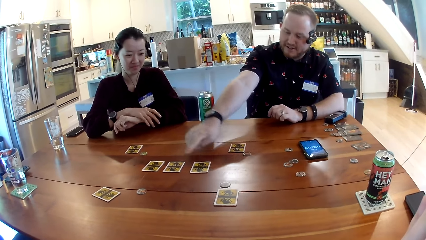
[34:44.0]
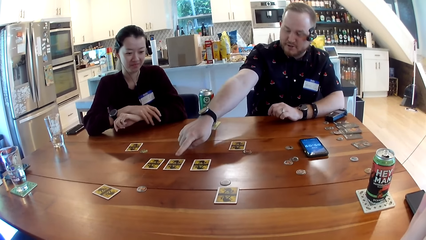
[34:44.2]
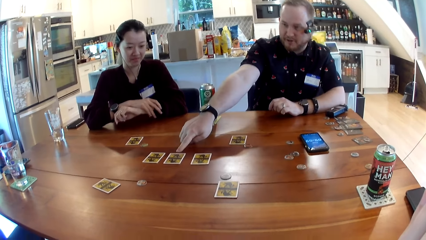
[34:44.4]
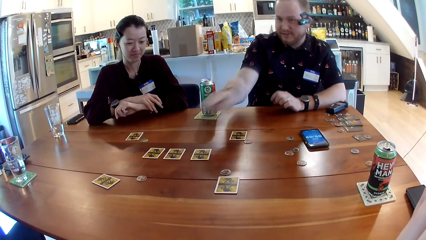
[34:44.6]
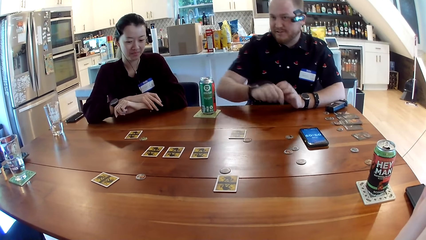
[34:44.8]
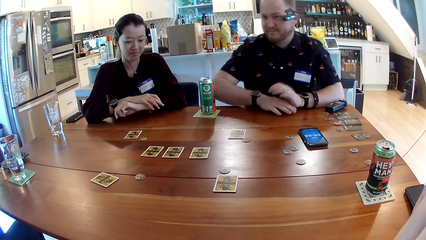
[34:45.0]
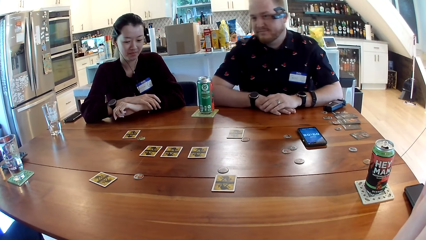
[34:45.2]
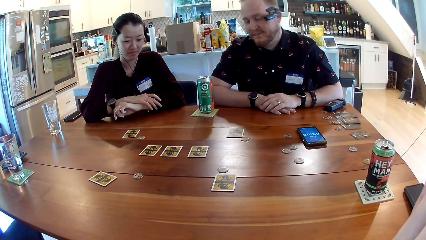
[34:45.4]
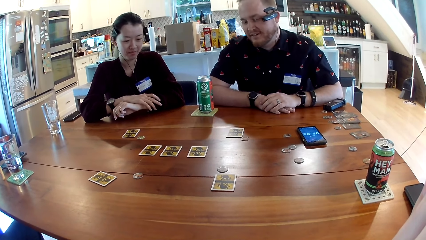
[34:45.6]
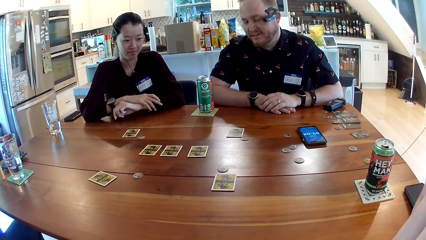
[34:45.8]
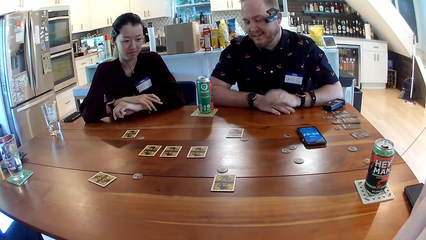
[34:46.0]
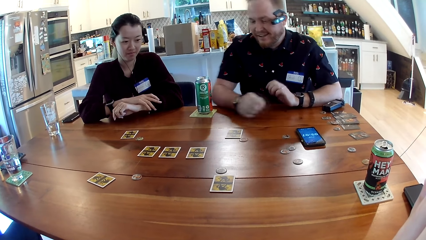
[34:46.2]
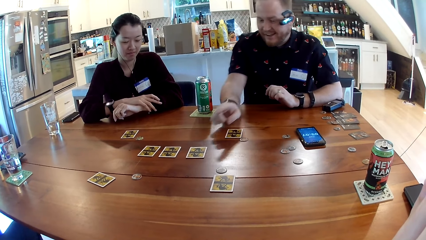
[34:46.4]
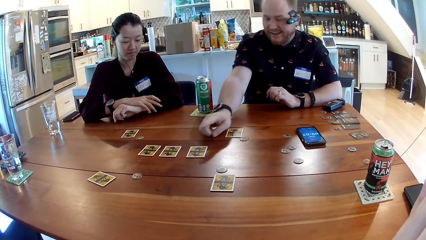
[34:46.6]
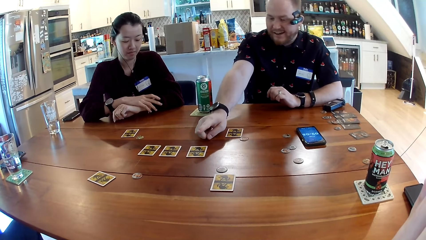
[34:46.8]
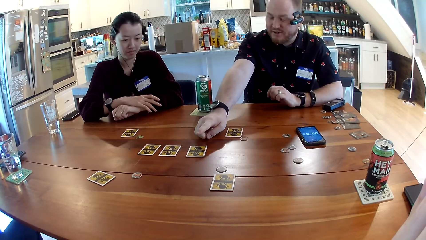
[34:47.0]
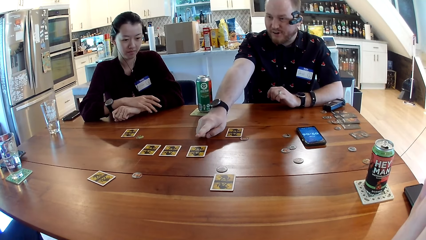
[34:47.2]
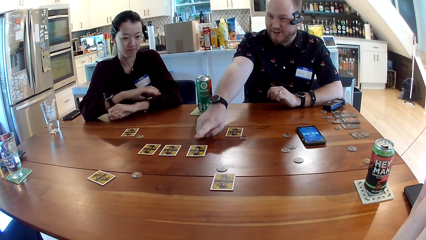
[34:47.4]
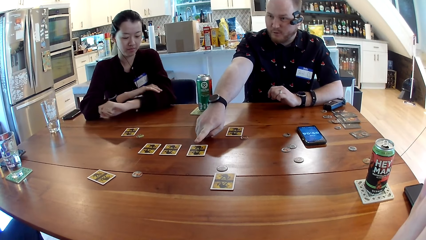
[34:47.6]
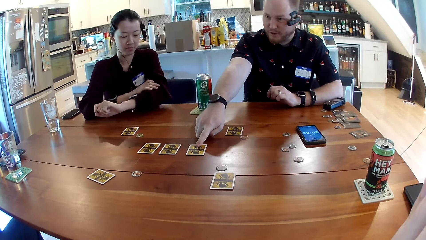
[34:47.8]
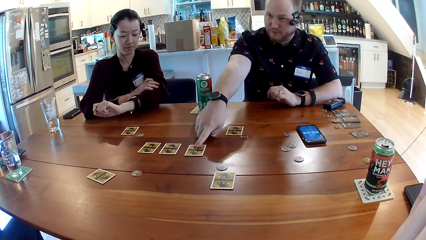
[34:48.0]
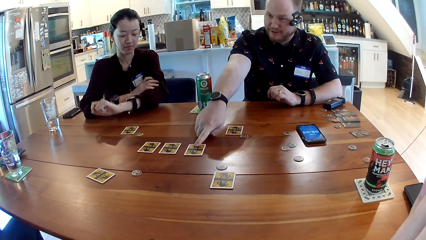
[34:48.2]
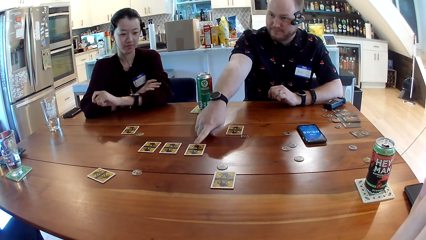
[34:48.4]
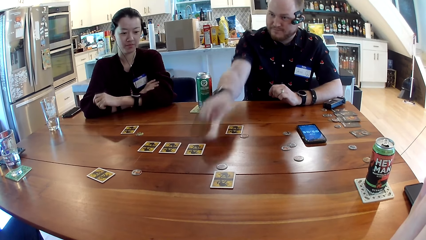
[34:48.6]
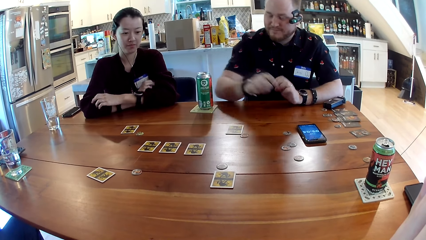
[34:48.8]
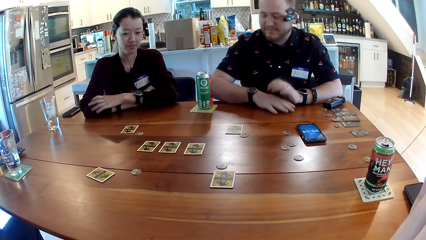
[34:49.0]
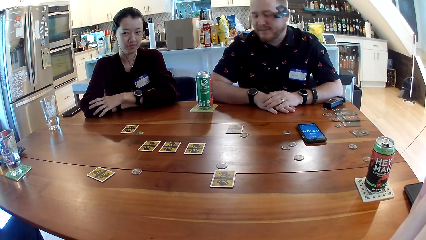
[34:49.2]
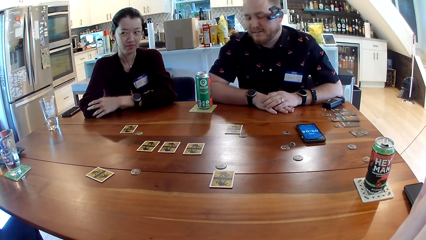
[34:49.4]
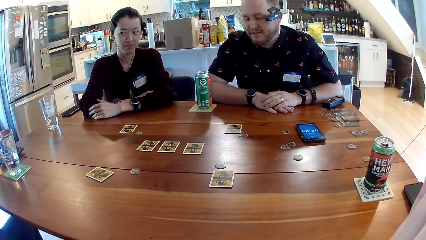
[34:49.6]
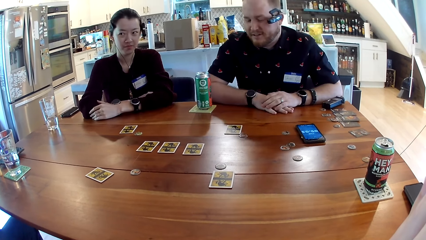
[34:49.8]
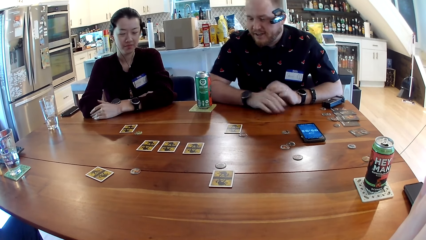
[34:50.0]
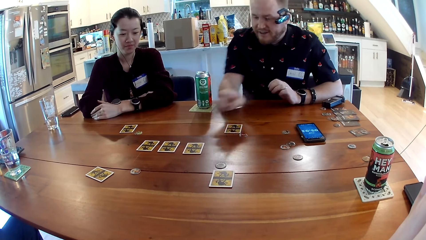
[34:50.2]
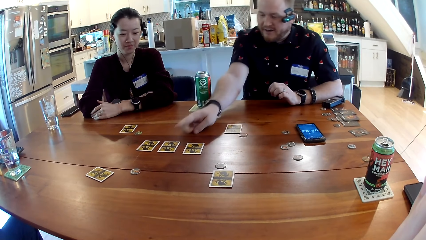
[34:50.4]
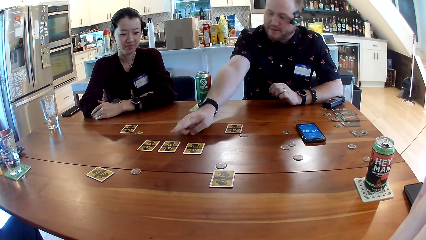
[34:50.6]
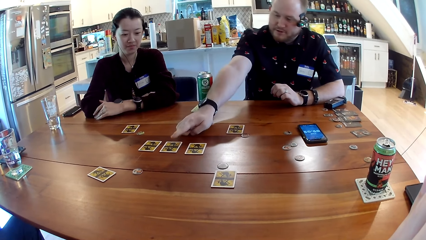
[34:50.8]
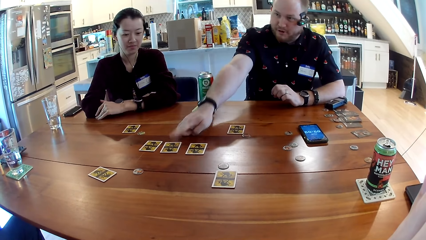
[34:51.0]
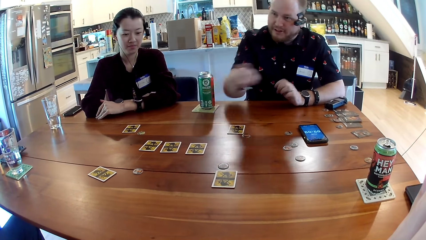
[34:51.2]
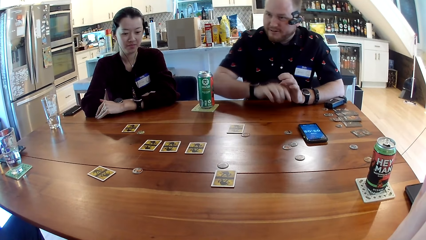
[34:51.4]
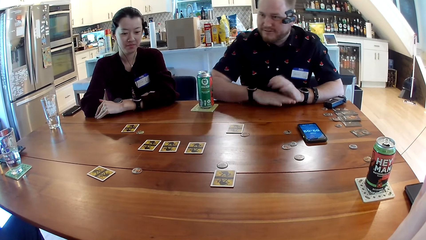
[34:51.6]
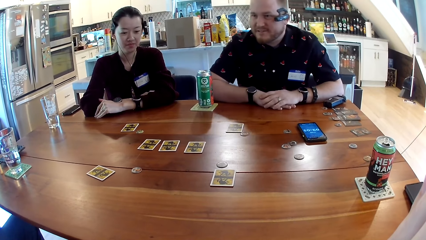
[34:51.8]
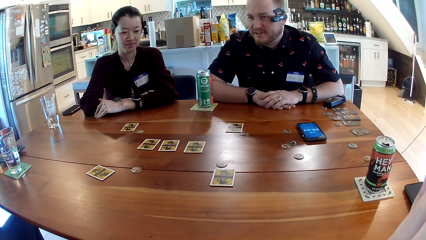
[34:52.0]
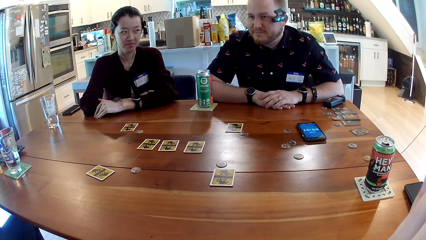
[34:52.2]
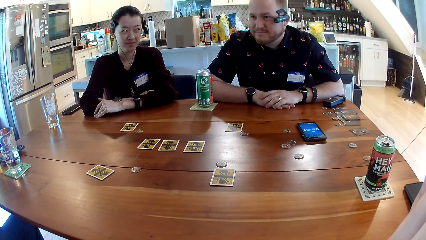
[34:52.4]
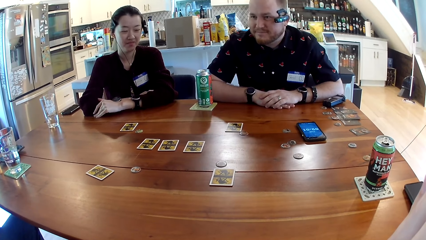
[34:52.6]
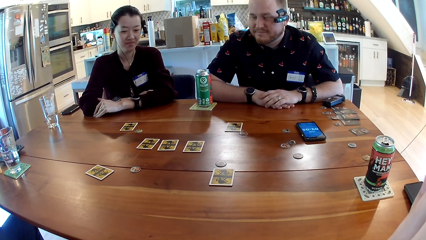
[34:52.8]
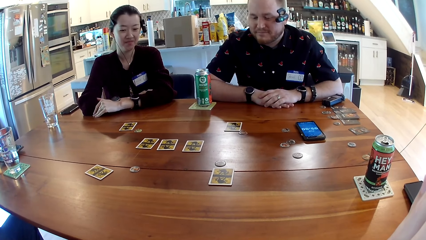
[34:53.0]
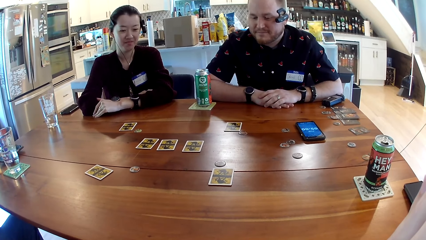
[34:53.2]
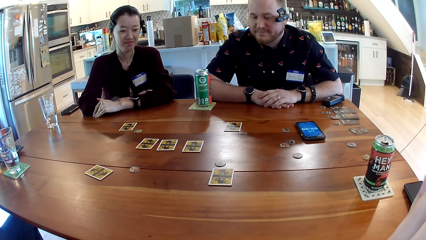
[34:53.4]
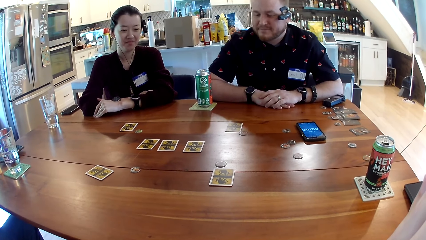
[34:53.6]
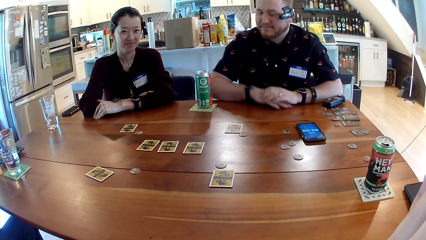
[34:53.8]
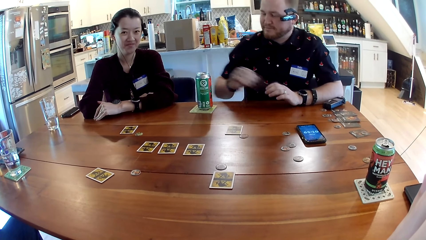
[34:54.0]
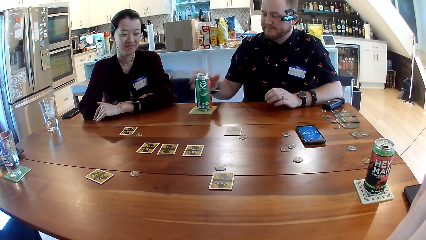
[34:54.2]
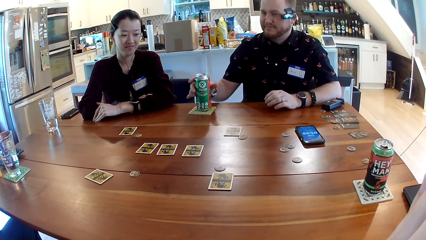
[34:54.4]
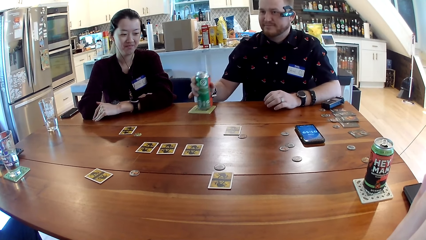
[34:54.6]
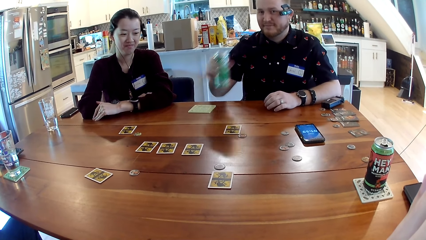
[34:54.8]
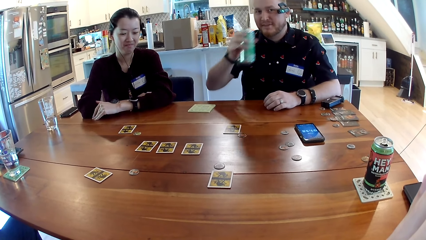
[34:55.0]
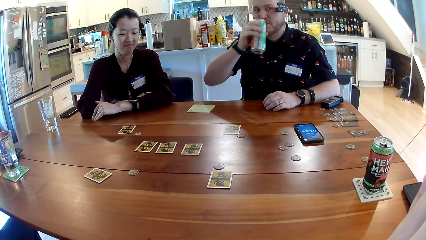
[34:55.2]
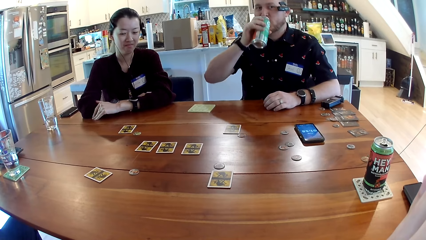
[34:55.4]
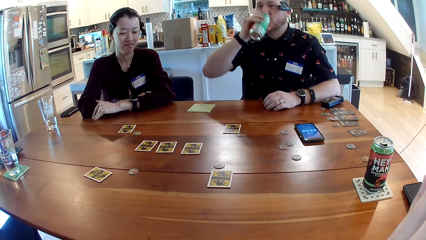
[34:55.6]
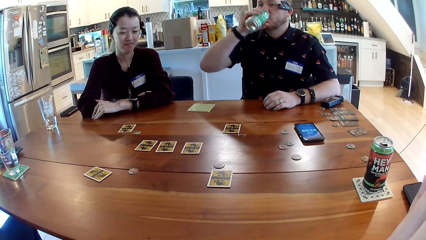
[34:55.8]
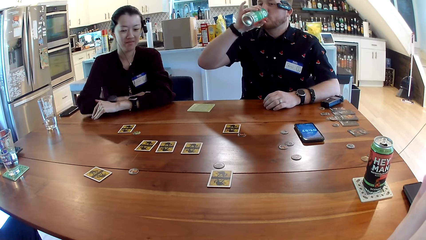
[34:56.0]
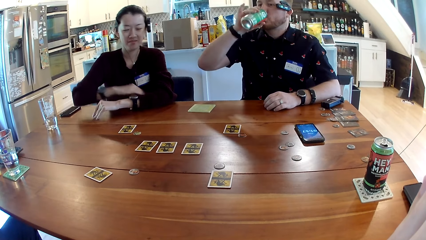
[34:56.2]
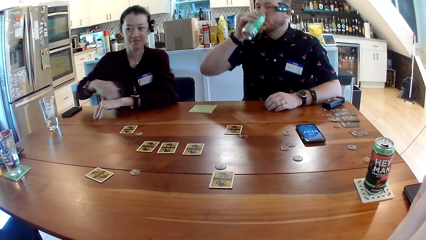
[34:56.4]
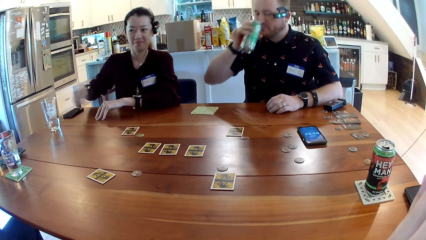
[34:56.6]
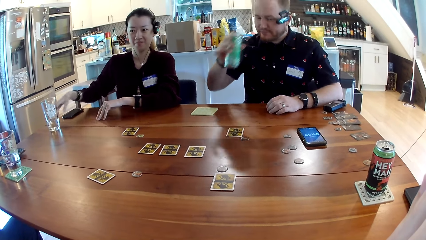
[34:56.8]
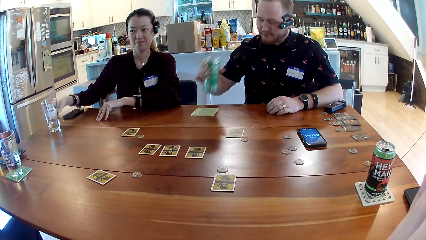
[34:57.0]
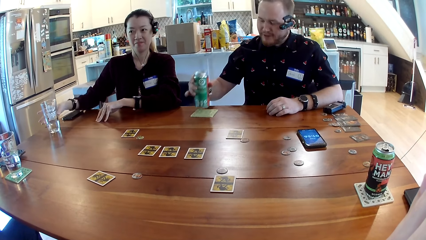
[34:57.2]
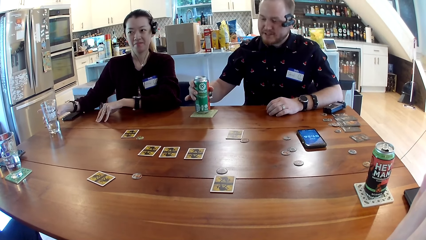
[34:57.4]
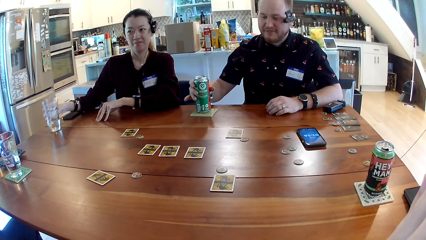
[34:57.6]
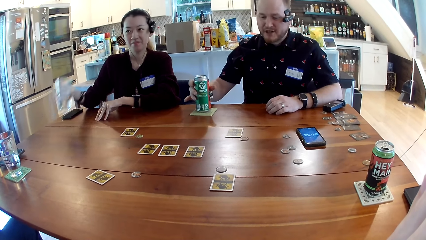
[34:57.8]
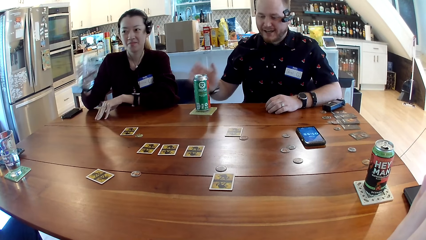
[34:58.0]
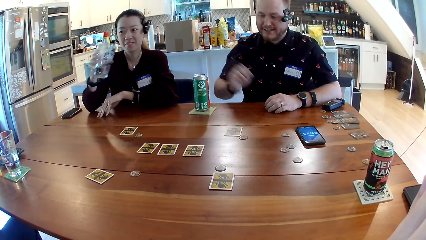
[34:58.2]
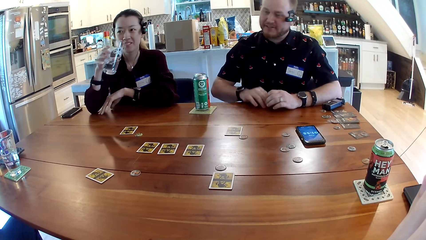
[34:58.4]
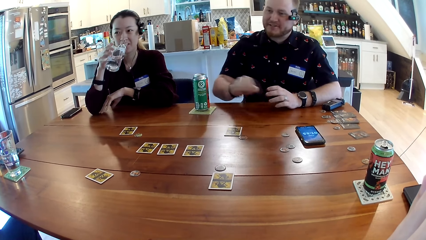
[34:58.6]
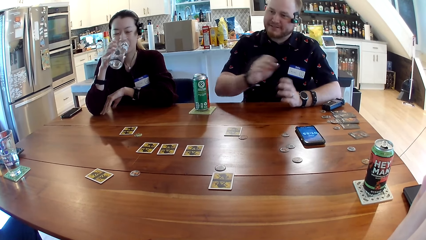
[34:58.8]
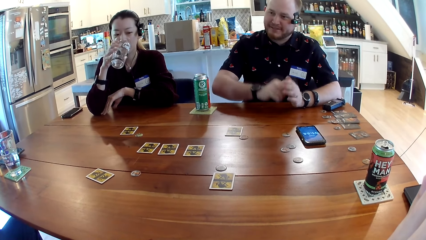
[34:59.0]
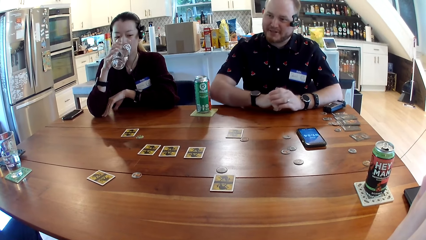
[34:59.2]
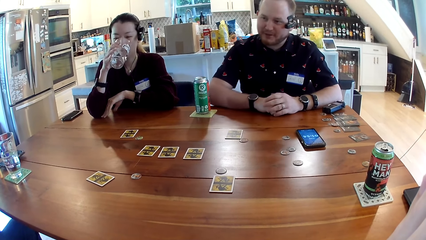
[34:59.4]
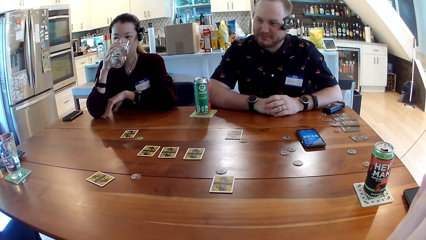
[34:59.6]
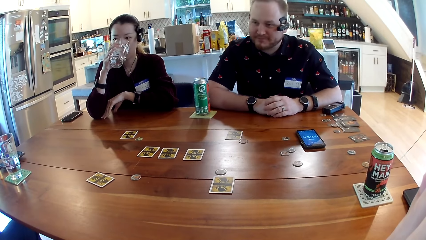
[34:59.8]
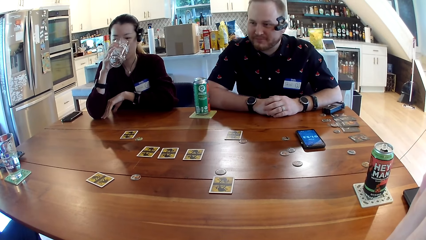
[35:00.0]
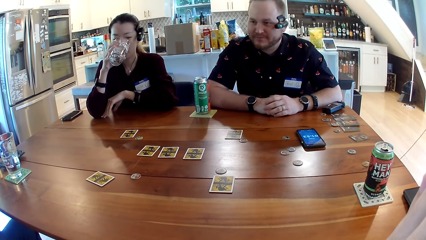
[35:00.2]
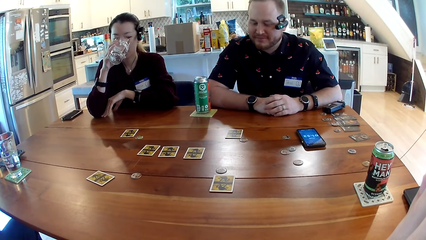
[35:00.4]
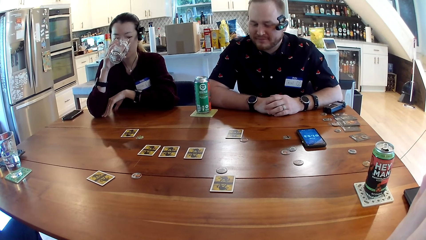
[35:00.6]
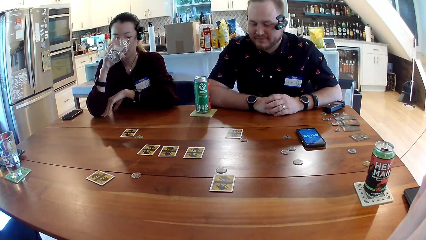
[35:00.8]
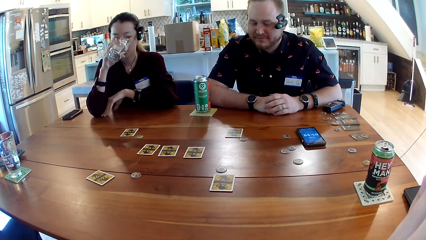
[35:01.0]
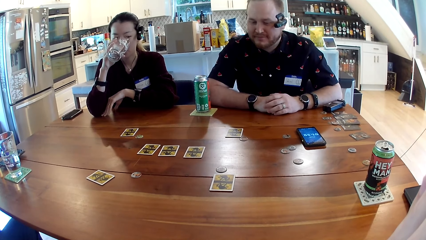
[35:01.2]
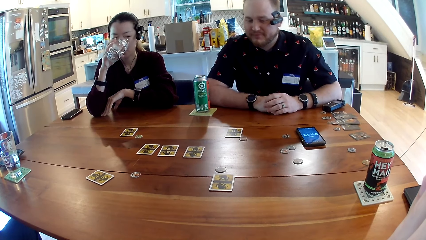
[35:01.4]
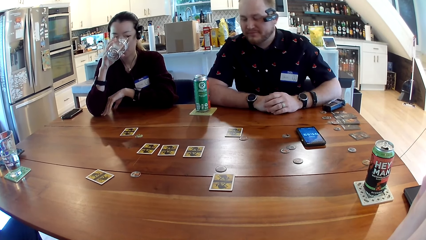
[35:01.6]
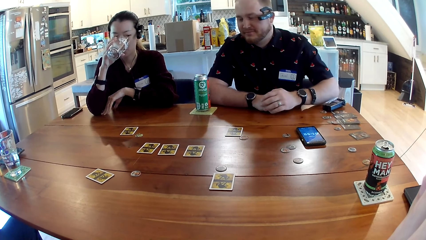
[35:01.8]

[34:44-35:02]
A man points at a card. The man touches two cards on the table with his right hand. The camera wearer looks around. The man touches the card. The camera wearer looks around. The man touches the card. The camera wearer looks around. The man picks up a can and drinks from the can with his right hand. A woman picks up a glass. The woman drinks water from the glass cup with her right hand. The man drops the drink can with his right hand. The camera wearer looks around.
